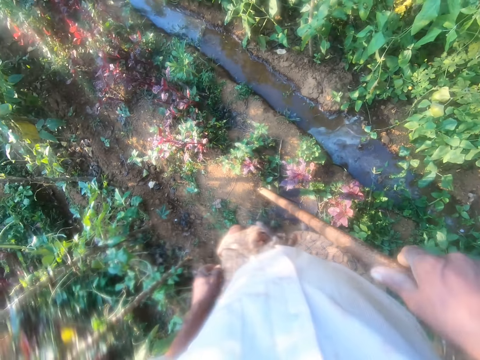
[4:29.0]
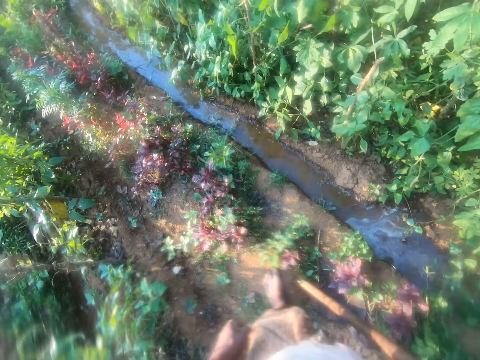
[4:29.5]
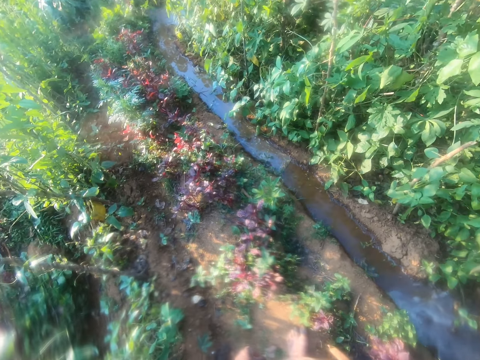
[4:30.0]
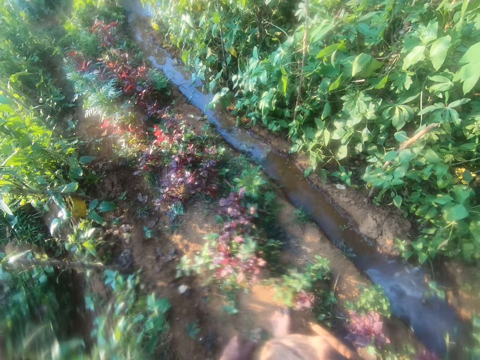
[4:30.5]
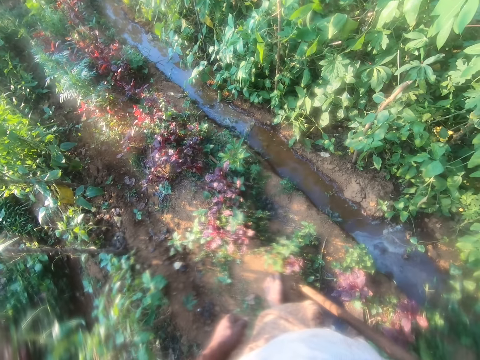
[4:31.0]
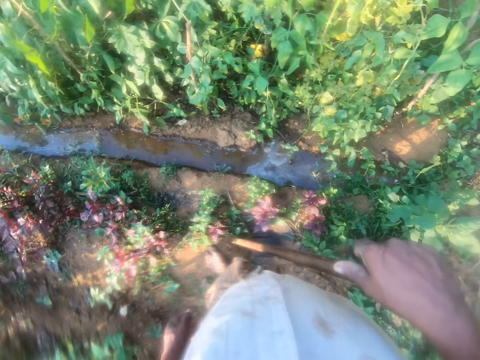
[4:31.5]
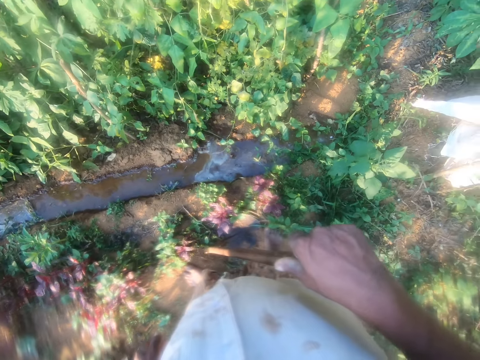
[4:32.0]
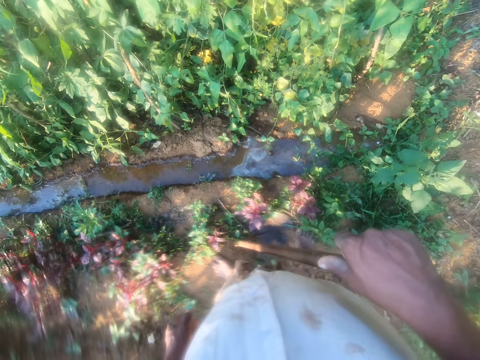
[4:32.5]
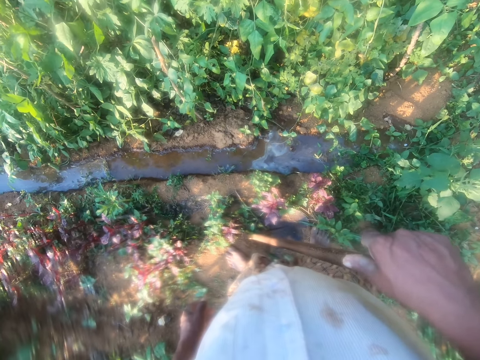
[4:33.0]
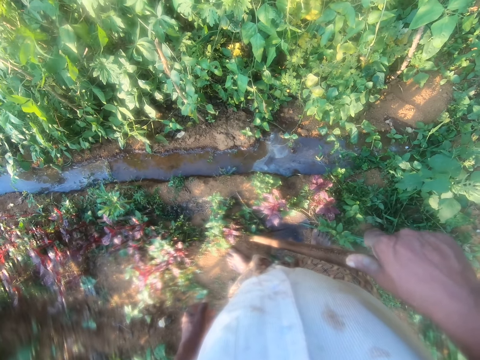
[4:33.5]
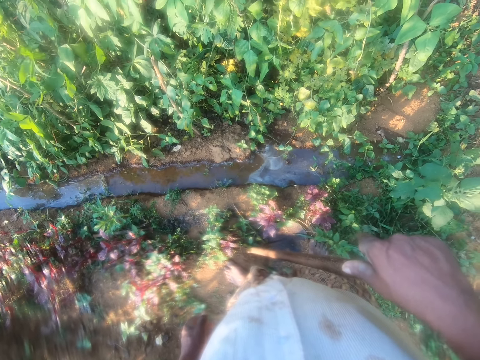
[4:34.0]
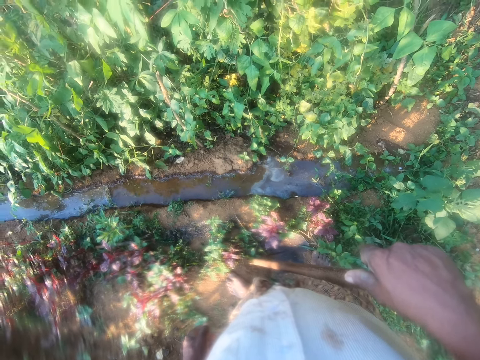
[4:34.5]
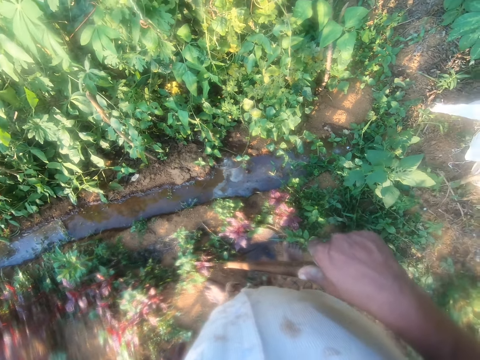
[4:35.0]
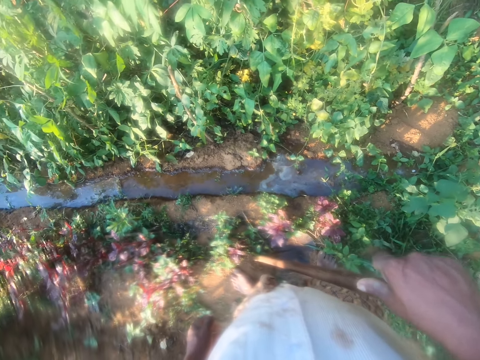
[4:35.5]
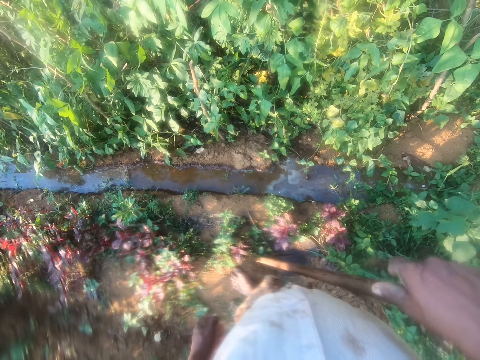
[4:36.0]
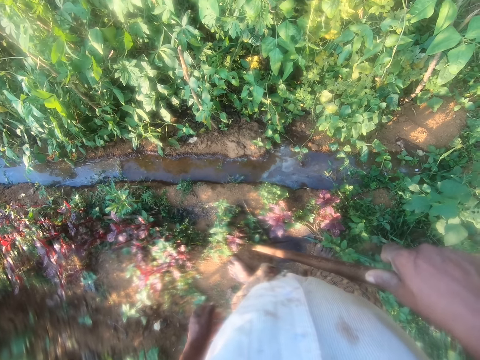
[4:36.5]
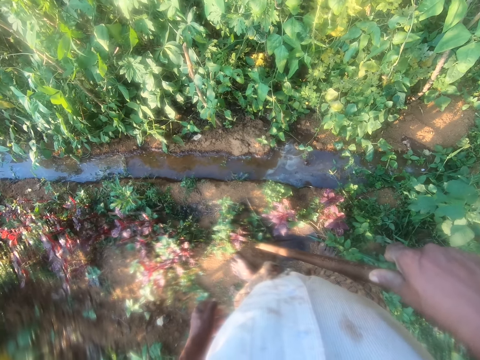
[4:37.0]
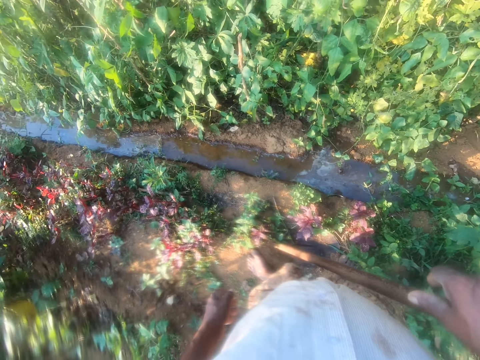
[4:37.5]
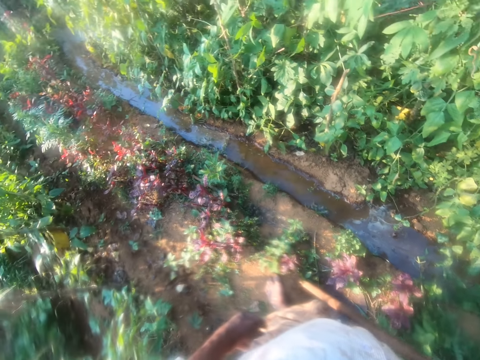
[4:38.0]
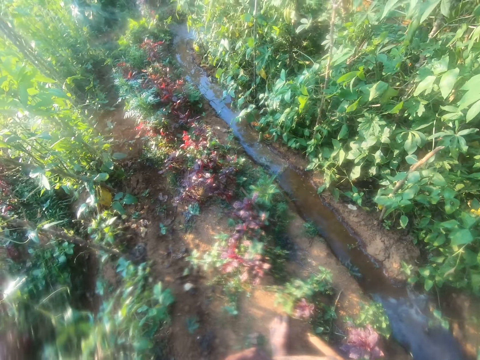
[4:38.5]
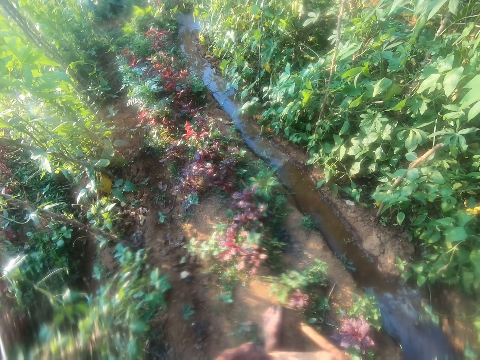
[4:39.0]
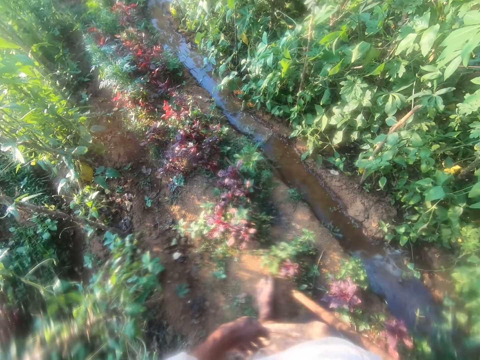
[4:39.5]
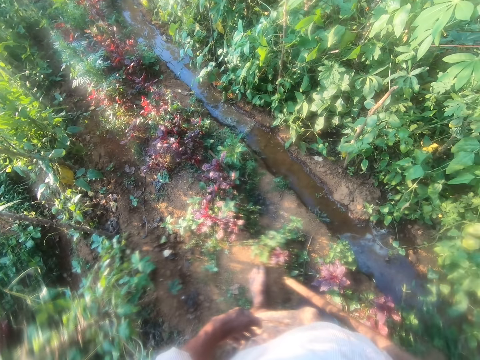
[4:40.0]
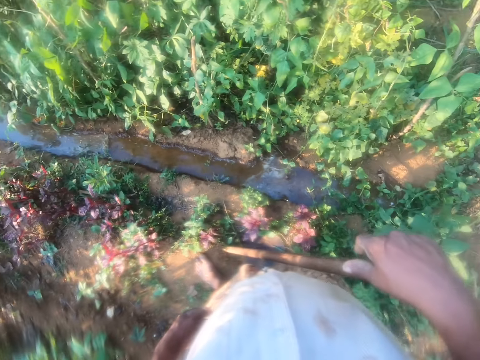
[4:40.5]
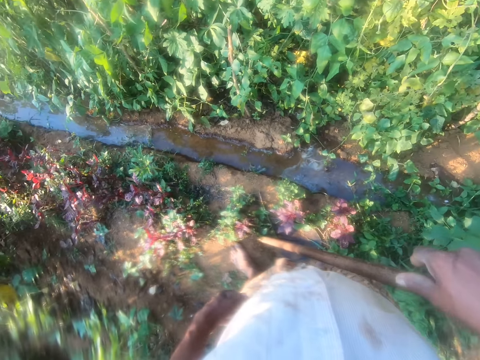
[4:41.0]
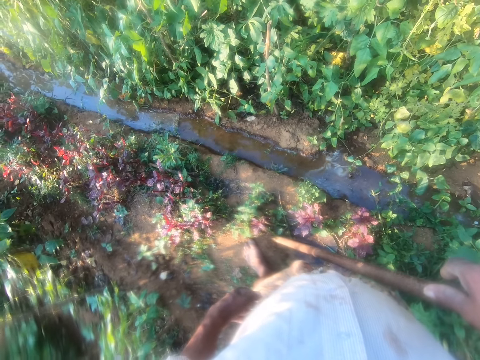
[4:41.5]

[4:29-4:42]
The camera wearer moves his leg. He looks around. He looks.

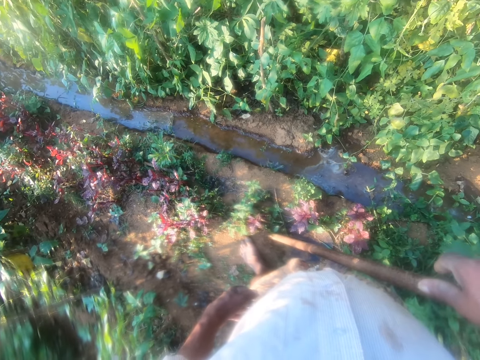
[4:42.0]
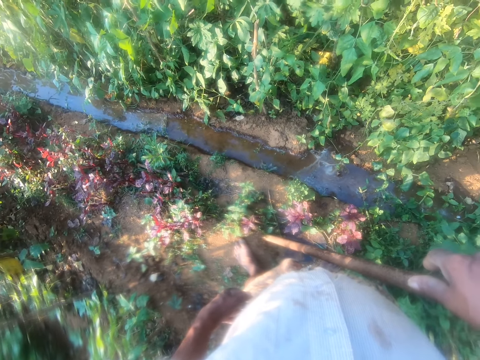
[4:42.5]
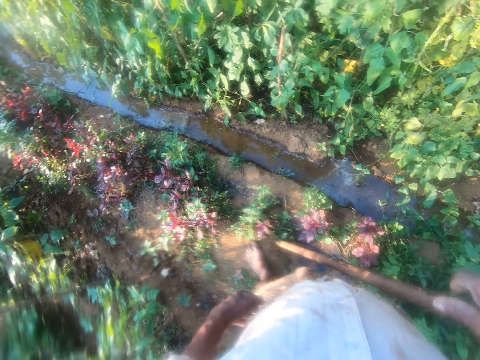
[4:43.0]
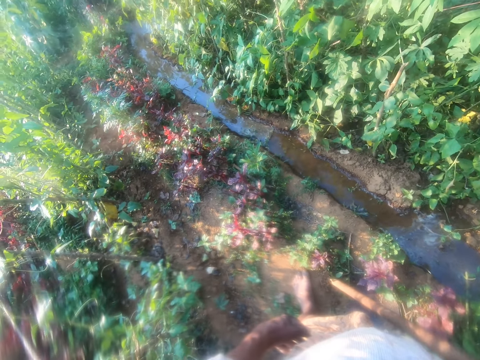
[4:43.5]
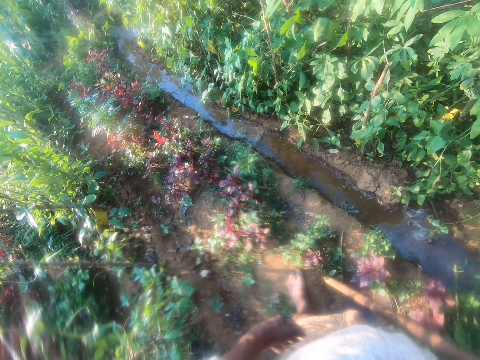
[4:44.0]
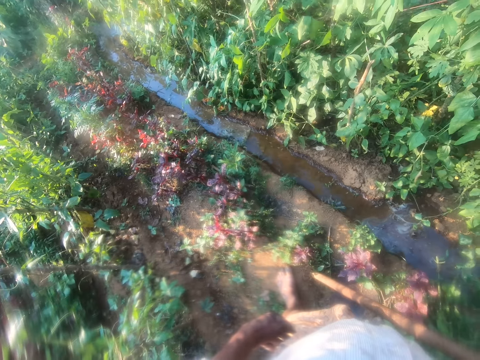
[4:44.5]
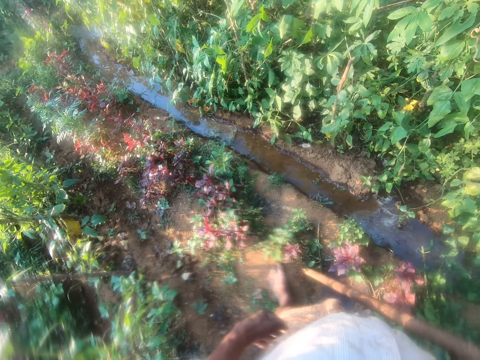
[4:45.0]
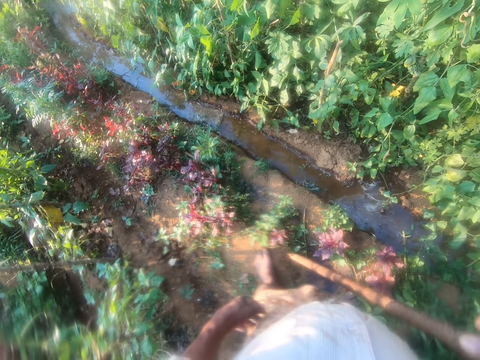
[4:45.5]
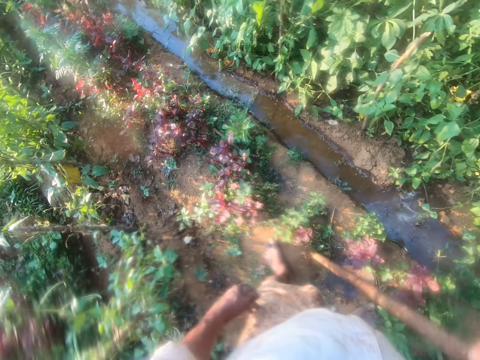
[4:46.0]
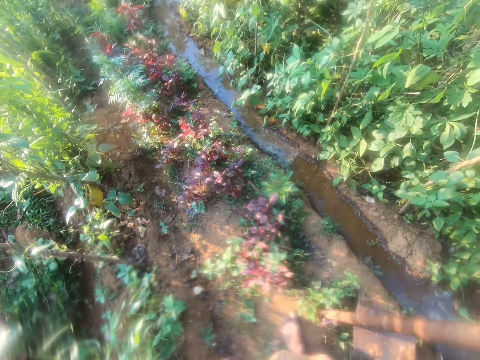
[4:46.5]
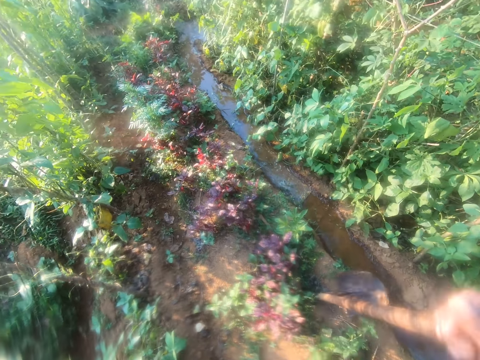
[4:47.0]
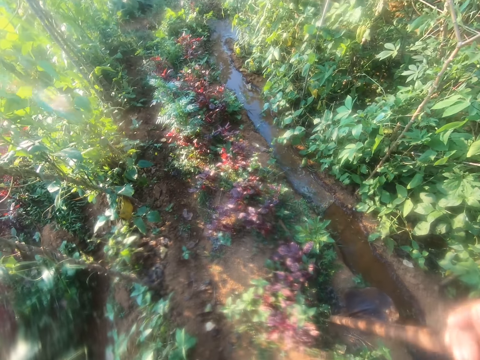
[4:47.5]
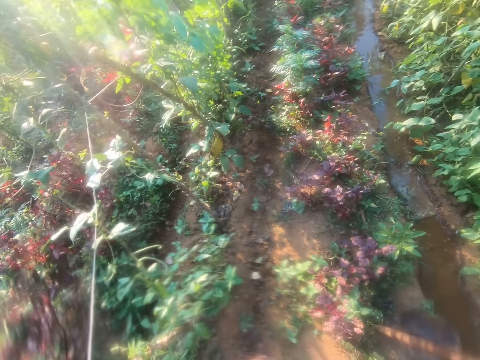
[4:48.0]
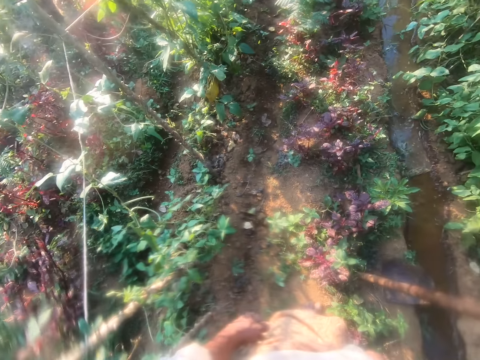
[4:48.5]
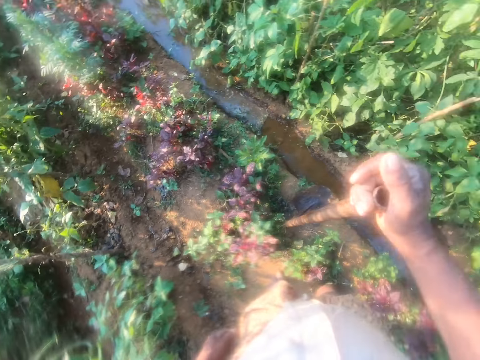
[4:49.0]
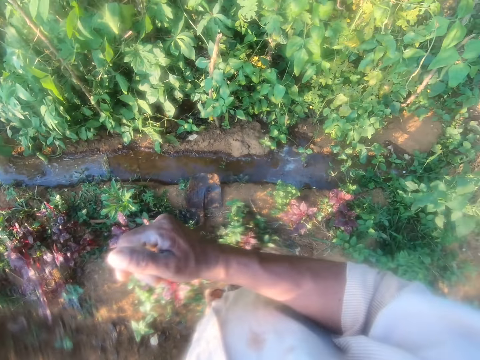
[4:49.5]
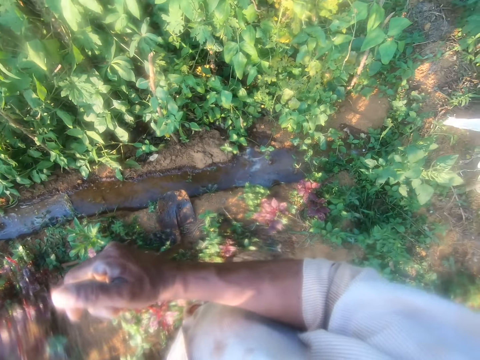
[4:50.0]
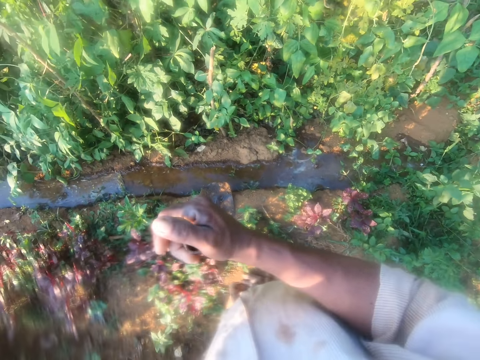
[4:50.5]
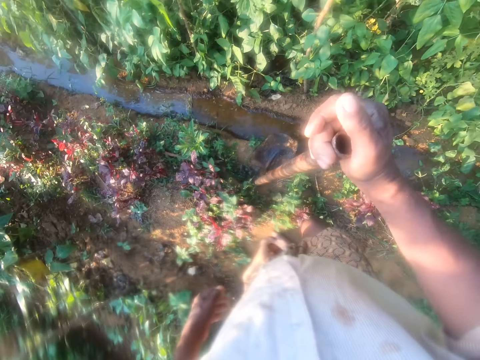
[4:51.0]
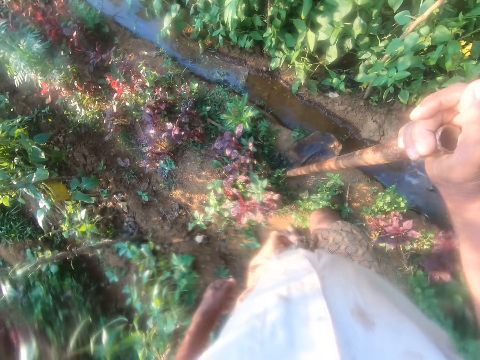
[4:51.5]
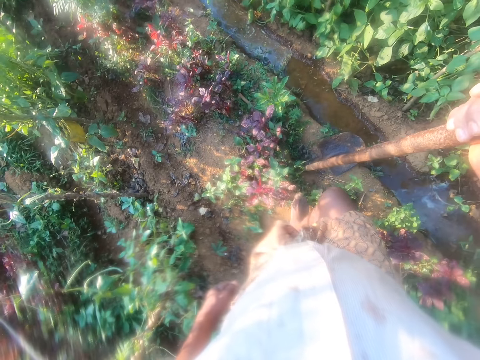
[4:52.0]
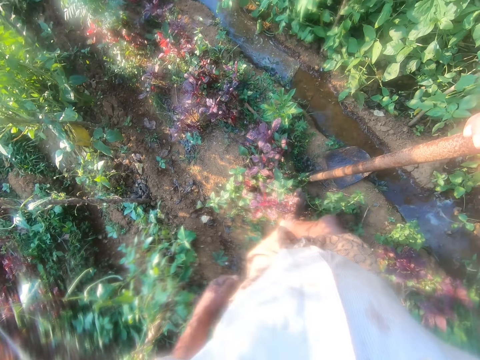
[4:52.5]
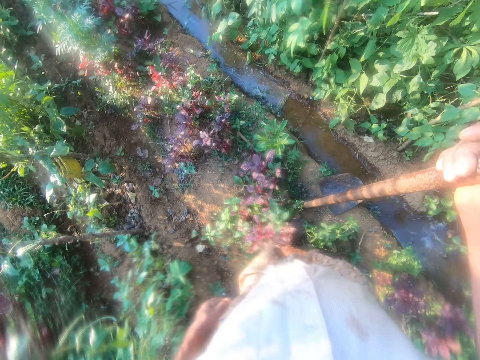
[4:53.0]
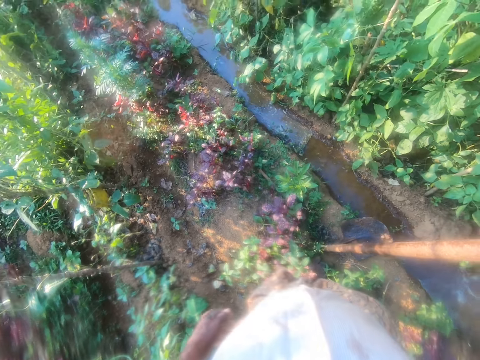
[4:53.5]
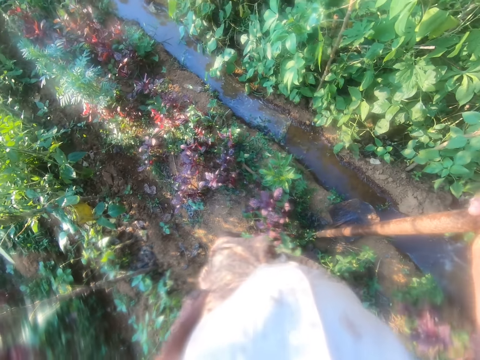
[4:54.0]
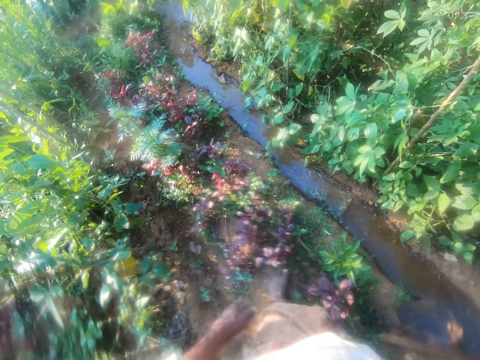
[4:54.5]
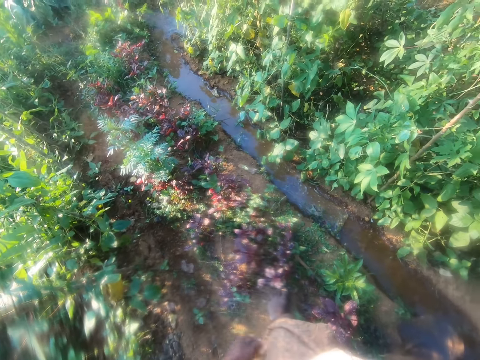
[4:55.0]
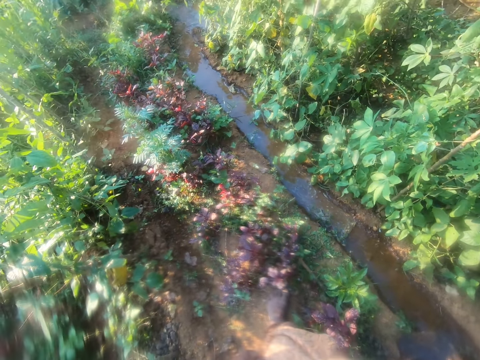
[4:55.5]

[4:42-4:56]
The camera wearer moves the hoe. They look around.
